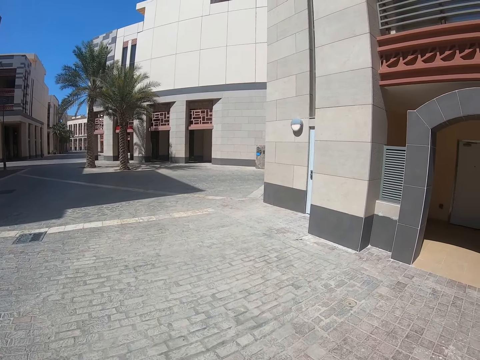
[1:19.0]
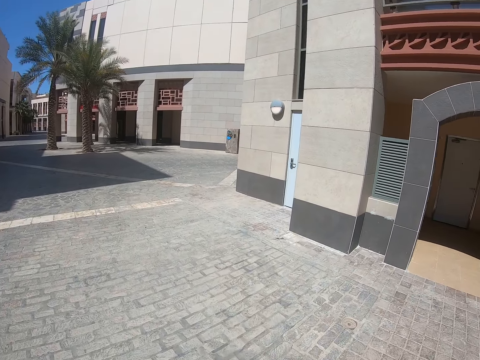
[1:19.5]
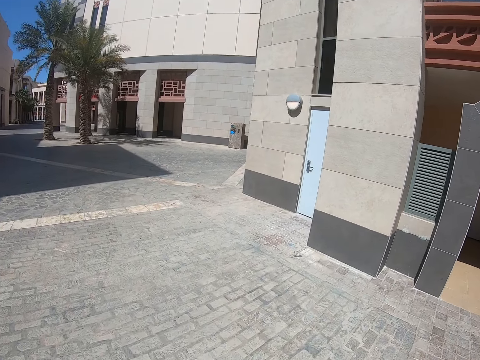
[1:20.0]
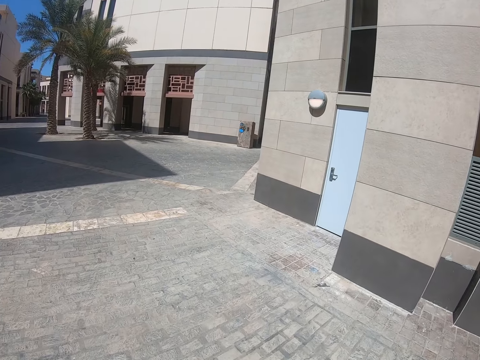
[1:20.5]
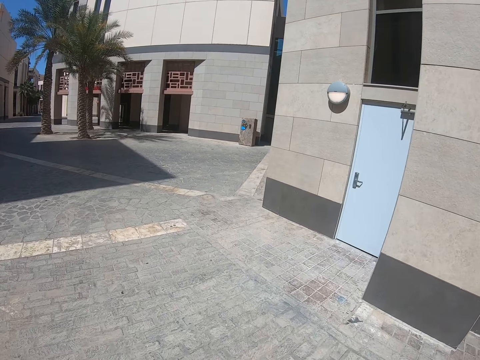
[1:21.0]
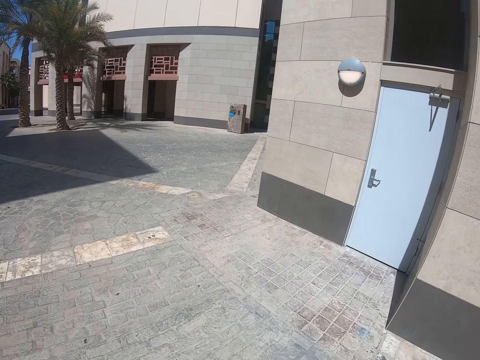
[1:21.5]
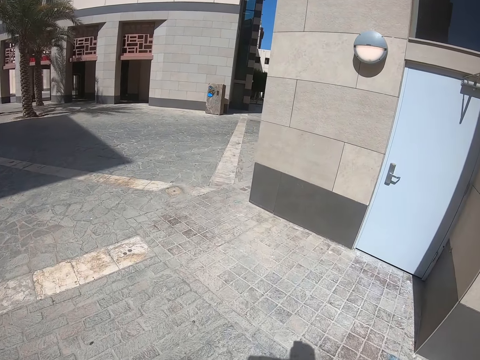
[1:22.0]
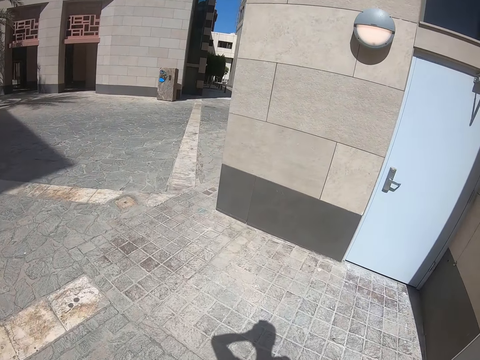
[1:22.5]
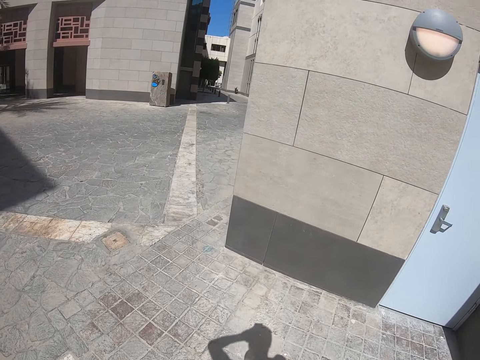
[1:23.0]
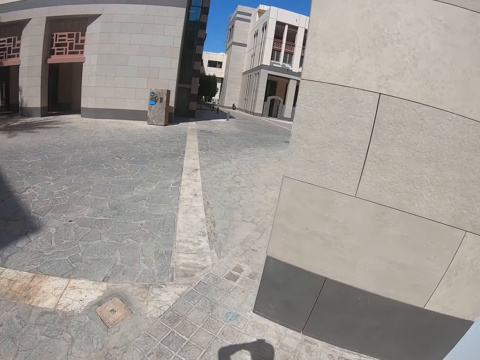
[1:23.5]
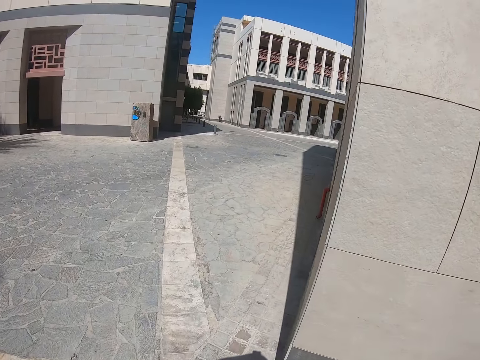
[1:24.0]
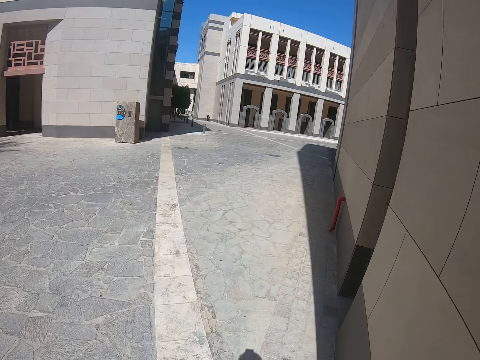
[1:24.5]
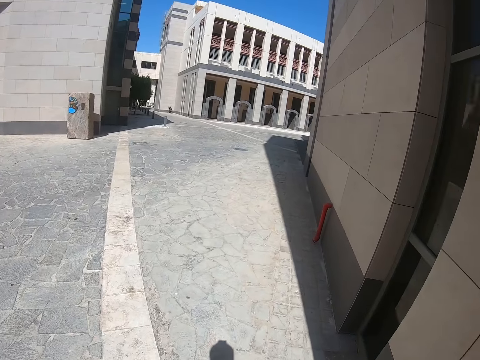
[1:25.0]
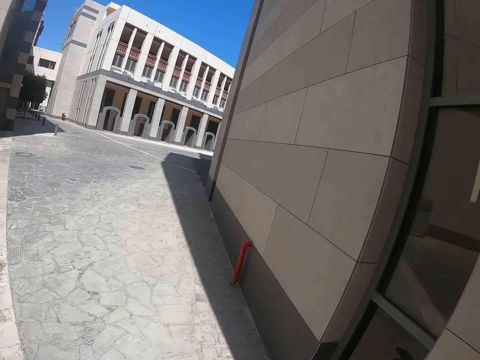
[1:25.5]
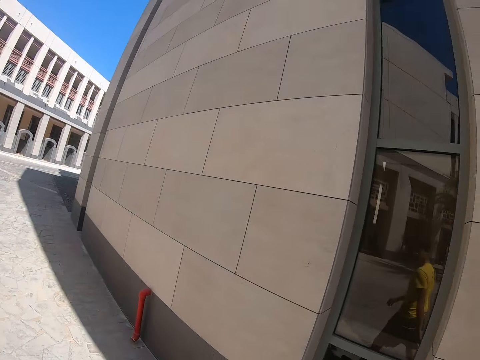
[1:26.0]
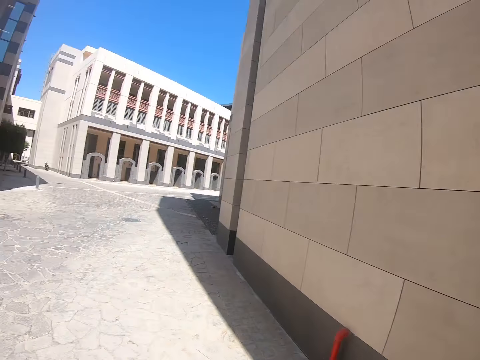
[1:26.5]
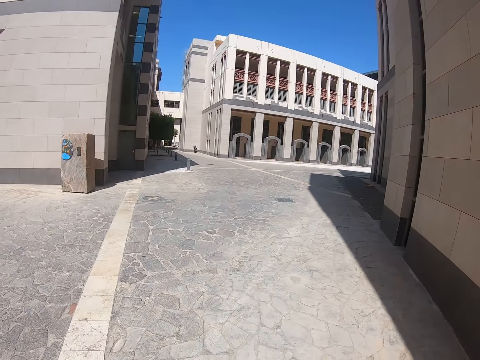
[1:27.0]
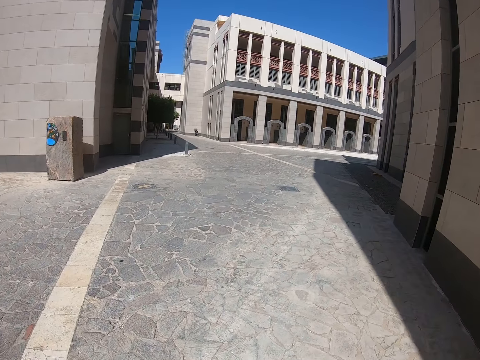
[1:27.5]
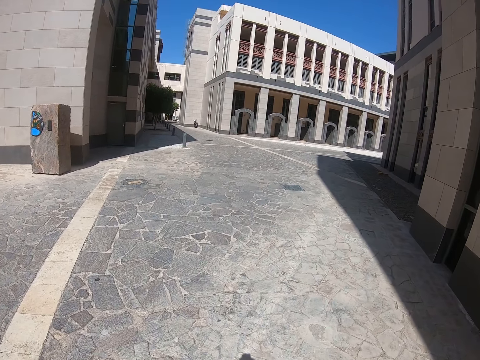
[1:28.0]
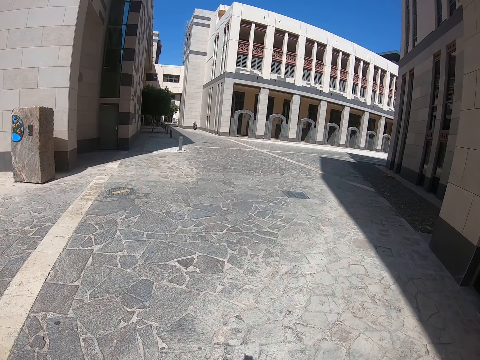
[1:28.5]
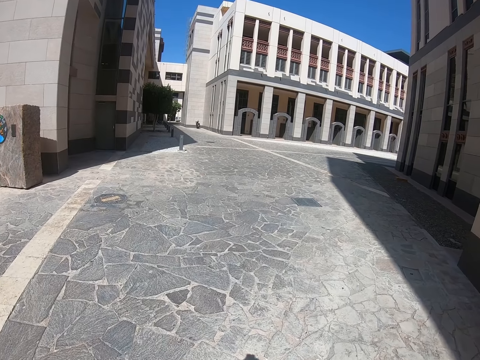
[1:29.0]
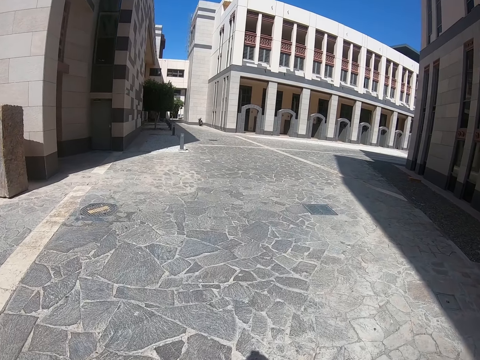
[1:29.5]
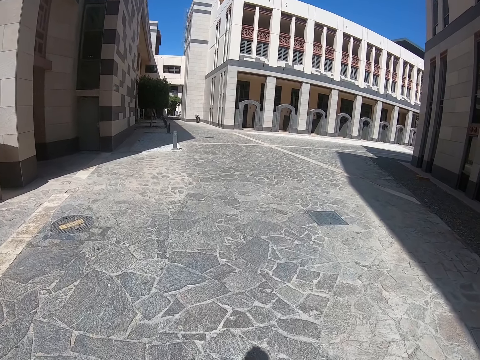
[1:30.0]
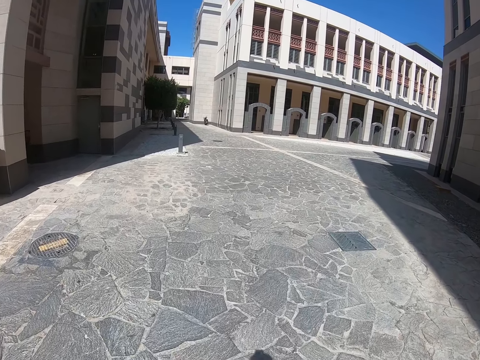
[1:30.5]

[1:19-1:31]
The camera wearer moves his left hand upwards. He walks on the road. He walks on the road again. He looks around the compound. He walks around the compound.

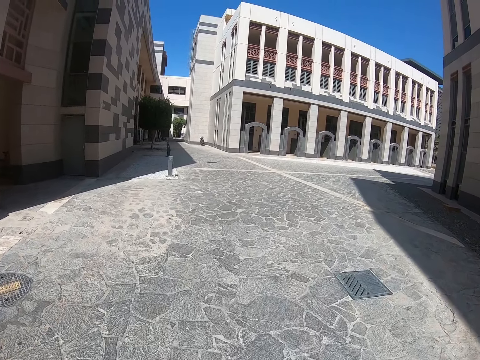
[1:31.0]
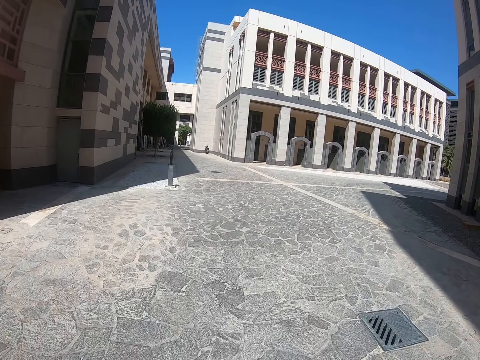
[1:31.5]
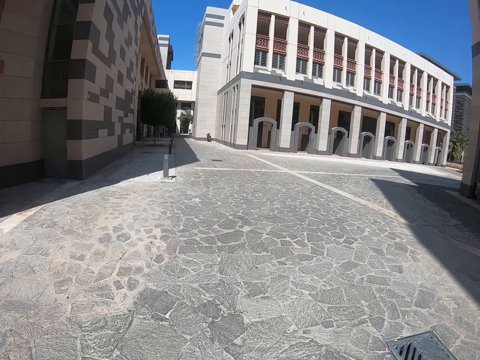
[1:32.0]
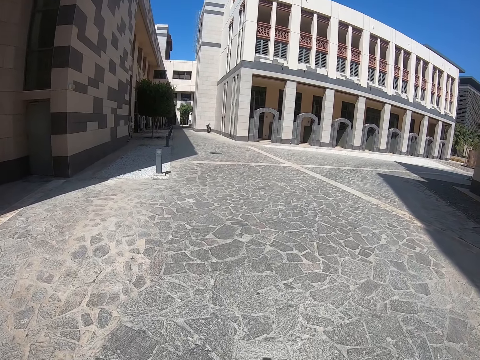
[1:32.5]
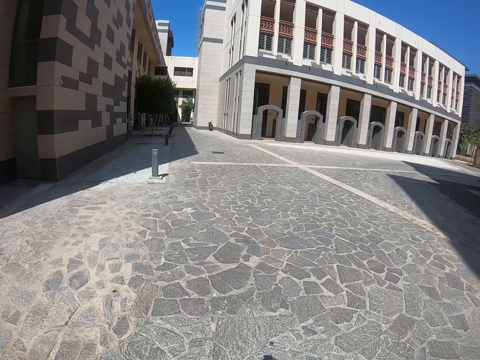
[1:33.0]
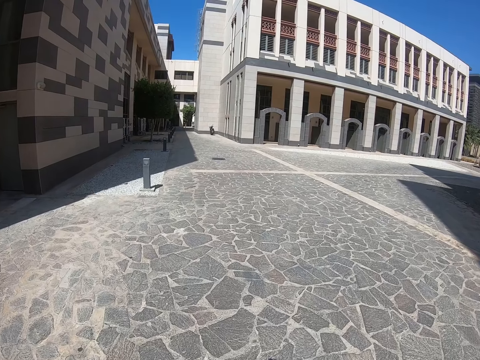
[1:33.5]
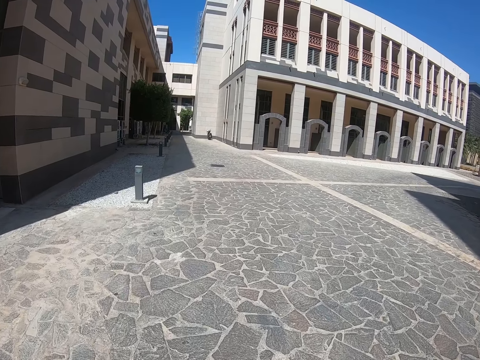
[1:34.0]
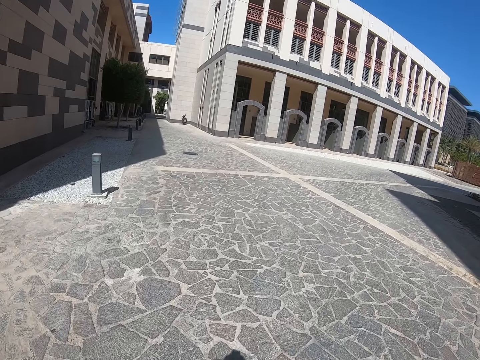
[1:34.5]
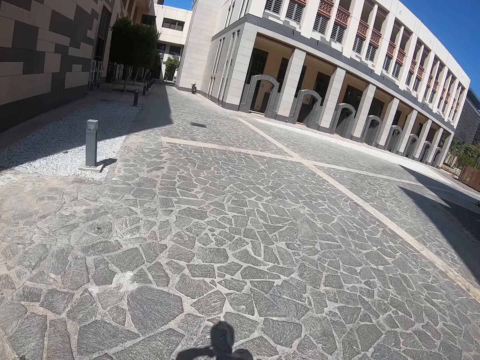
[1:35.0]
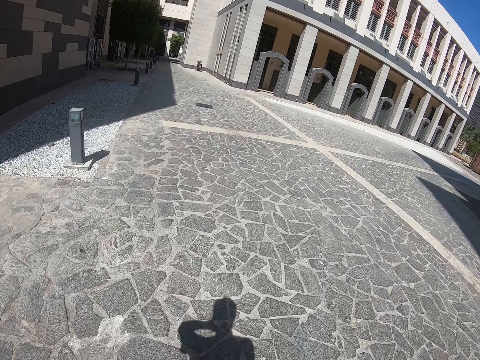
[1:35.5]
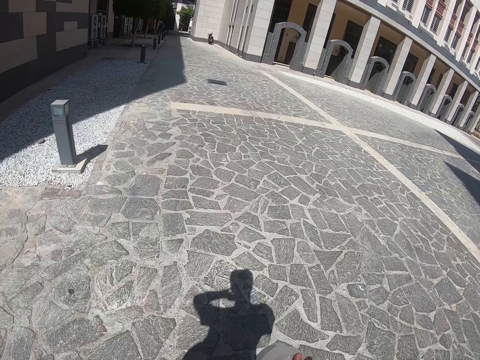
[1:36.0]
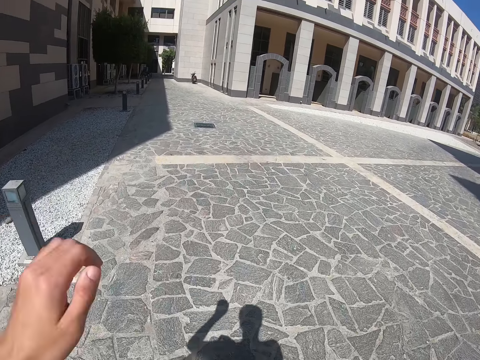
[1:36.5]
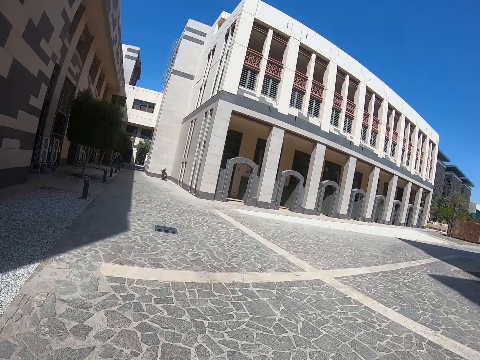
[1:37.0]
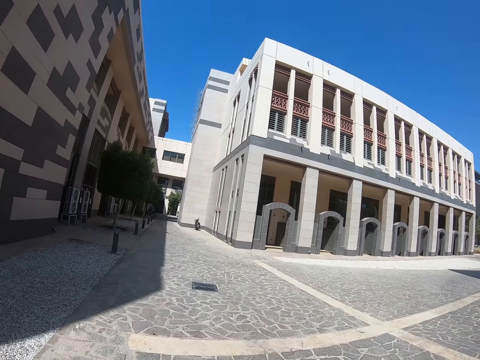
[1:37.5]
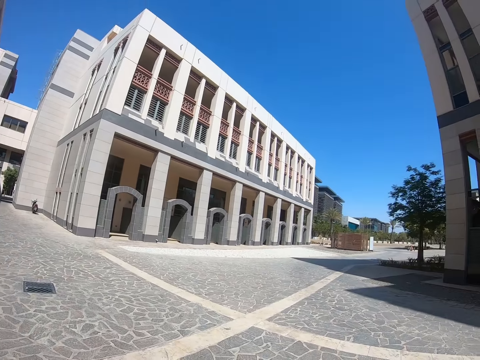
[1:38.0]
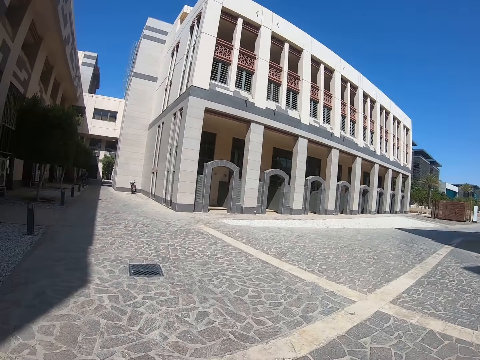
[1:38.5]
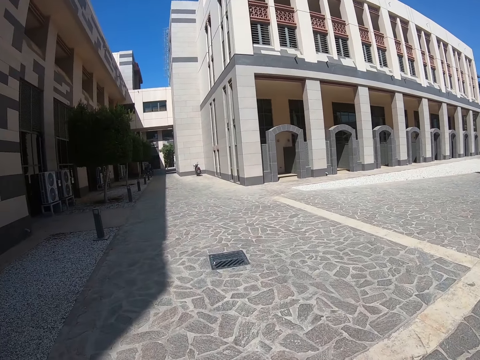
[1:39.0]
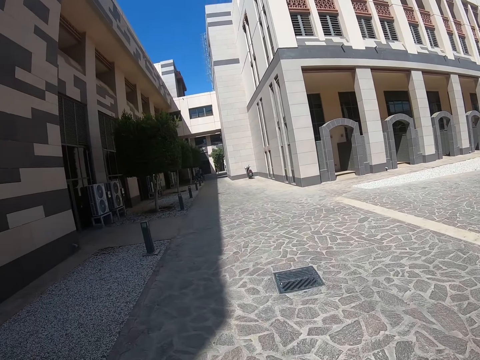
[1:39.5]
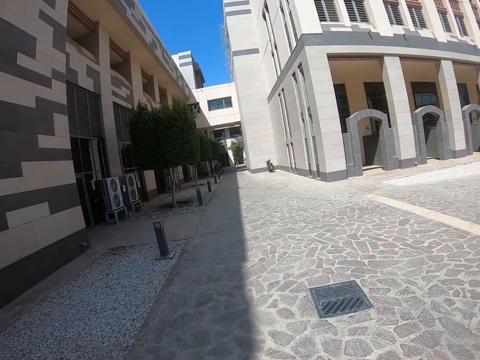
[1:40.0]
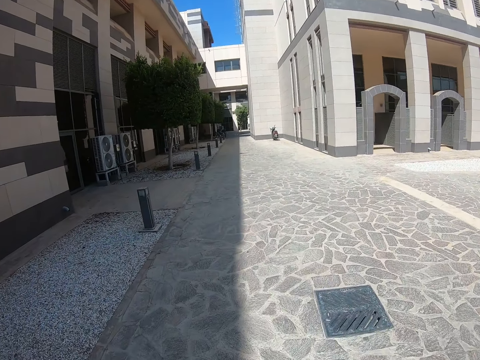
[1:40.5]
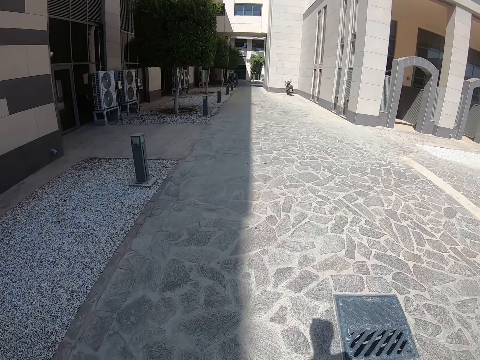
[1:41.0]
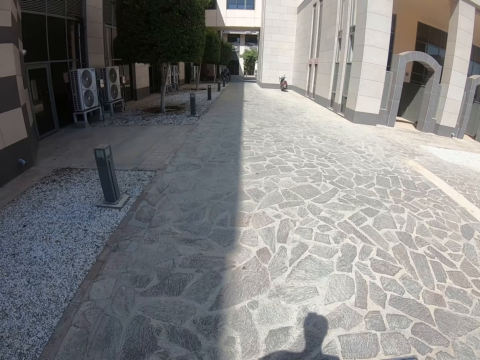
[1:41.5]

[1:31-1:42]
The camera wearer moves his left hand upwards. He walks on the road. He walks on the road again. He holds a bottle. He walks on the road. He moves his left hand downwards. He walks on the road.

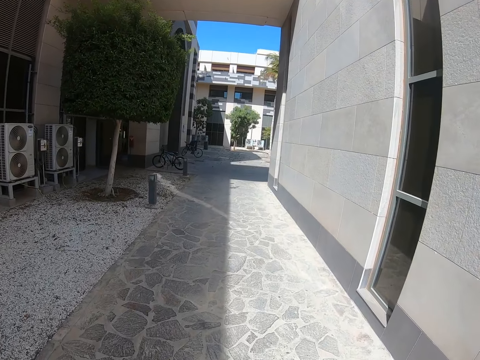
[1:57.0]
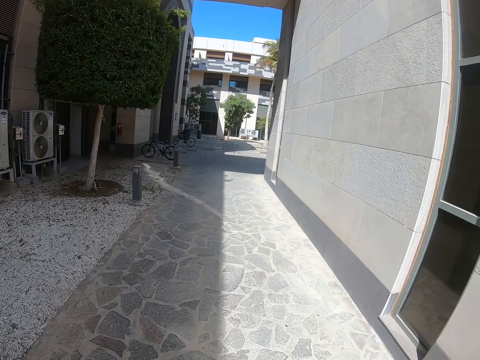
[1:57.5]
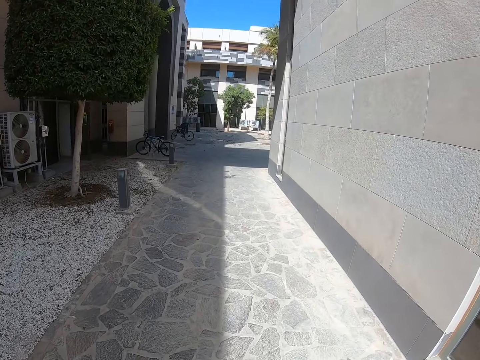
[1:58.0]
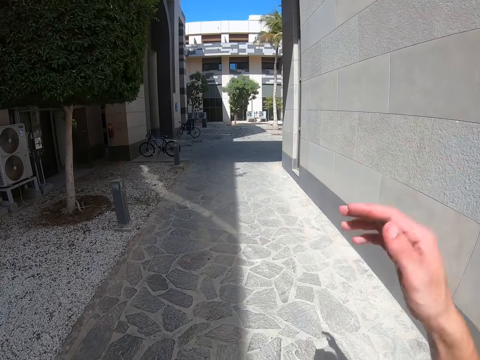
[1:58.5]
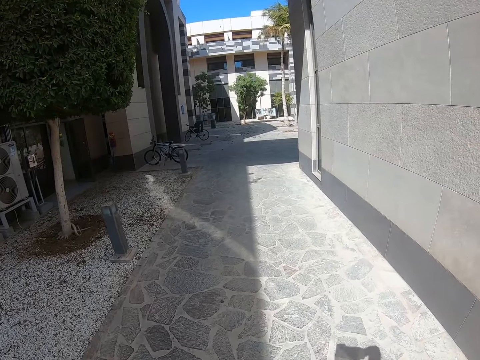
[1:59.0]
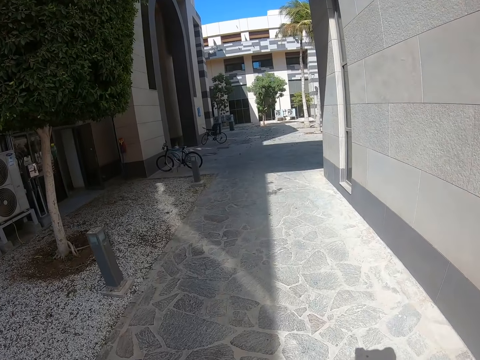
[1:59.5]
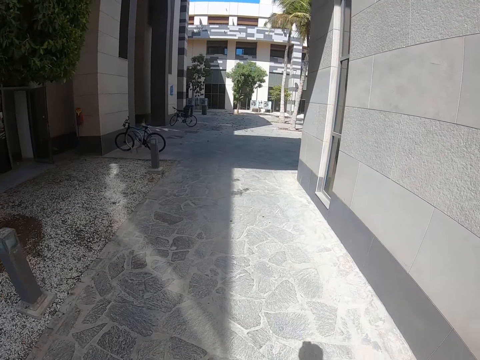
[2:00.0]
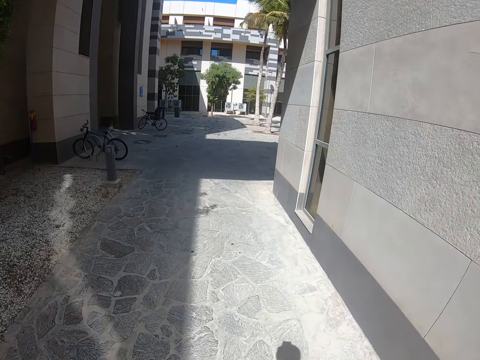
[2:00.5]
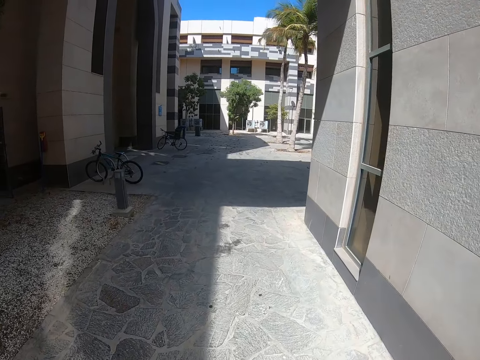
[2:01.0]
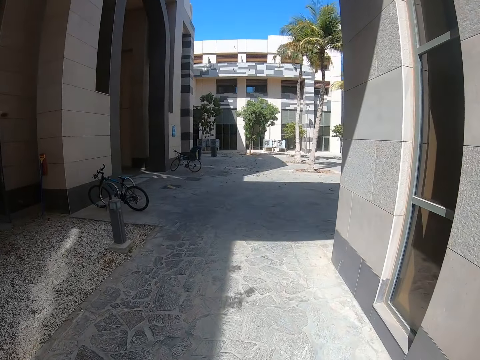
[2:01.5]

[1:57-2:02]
The camera wearer moves his right hand upwards. He walks around the compound. He moves his right hand downwards. He walks on the road. He walks on the road again.
